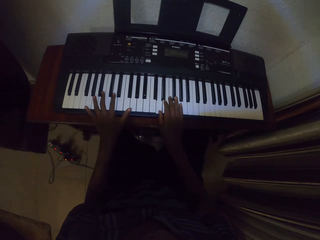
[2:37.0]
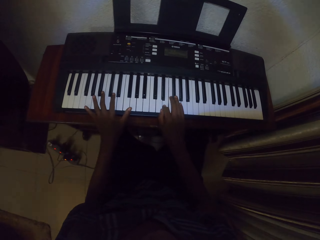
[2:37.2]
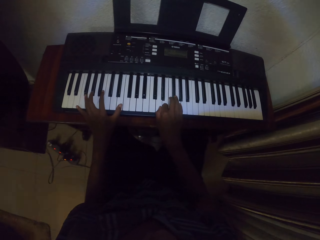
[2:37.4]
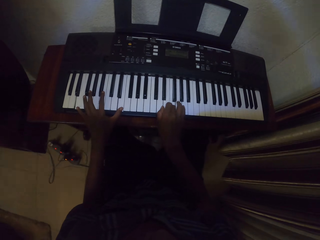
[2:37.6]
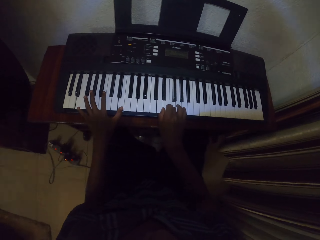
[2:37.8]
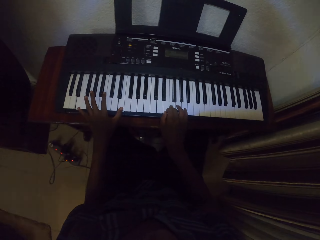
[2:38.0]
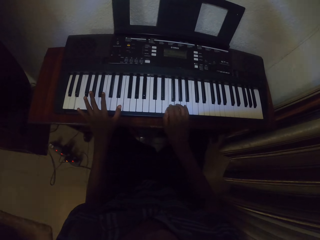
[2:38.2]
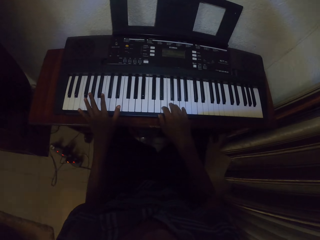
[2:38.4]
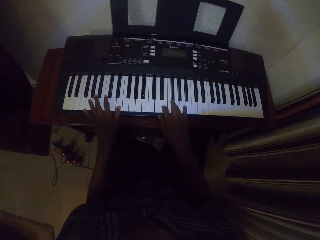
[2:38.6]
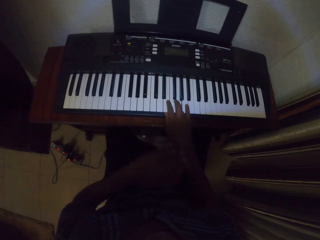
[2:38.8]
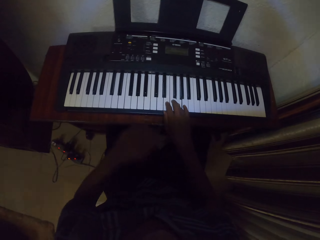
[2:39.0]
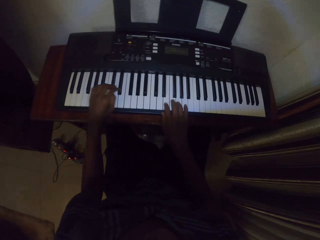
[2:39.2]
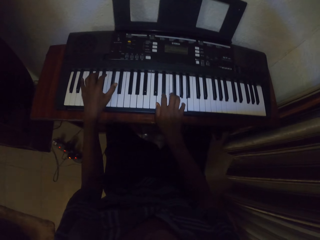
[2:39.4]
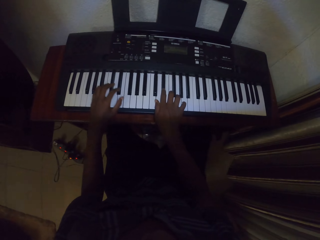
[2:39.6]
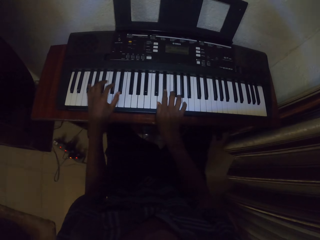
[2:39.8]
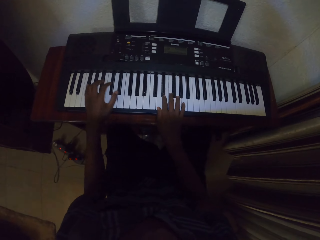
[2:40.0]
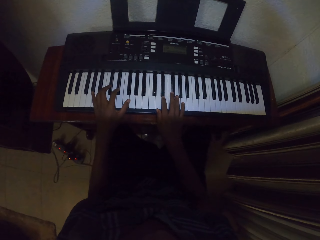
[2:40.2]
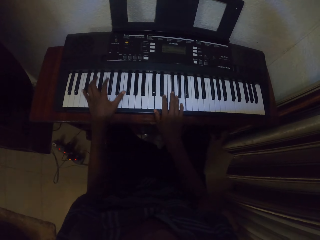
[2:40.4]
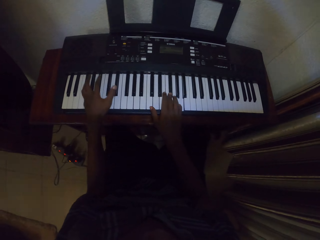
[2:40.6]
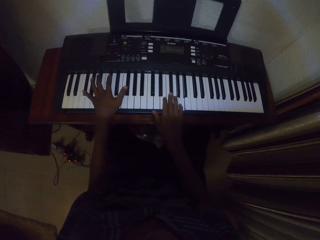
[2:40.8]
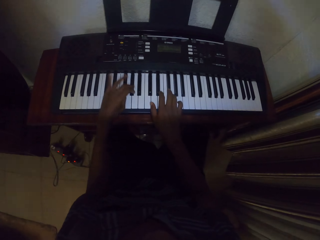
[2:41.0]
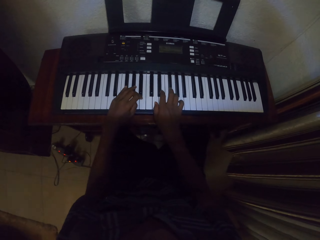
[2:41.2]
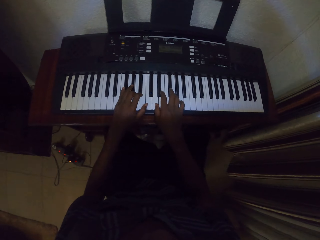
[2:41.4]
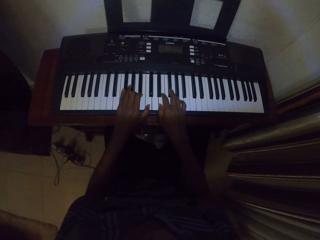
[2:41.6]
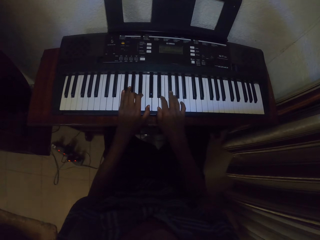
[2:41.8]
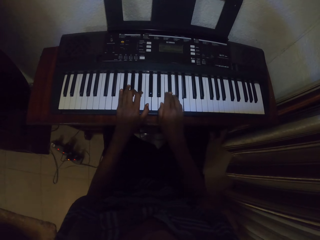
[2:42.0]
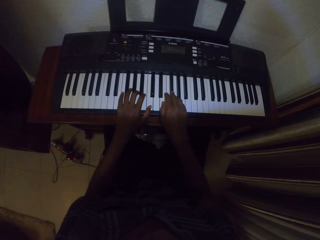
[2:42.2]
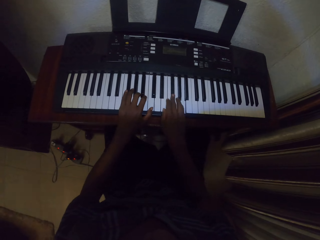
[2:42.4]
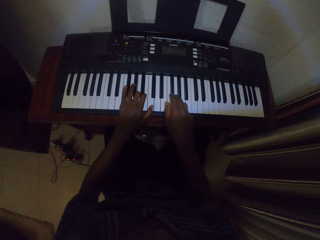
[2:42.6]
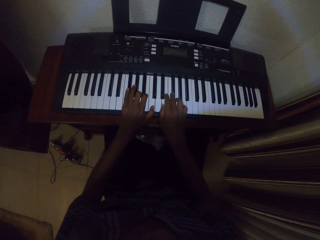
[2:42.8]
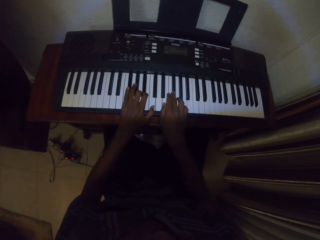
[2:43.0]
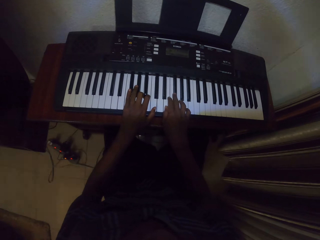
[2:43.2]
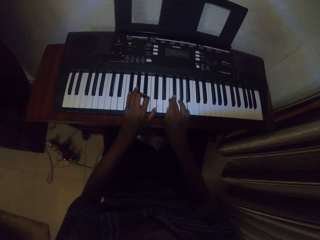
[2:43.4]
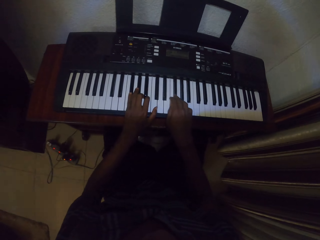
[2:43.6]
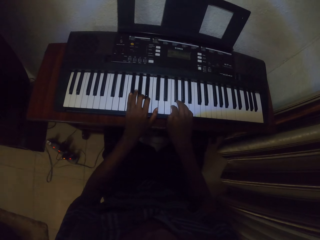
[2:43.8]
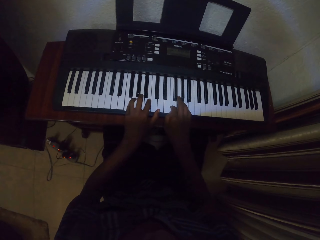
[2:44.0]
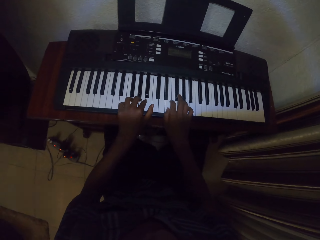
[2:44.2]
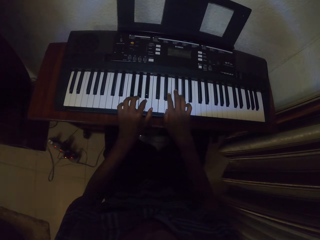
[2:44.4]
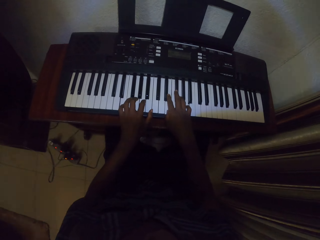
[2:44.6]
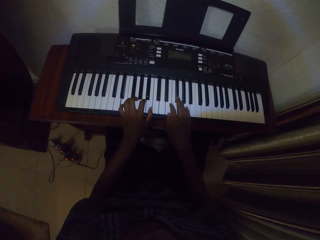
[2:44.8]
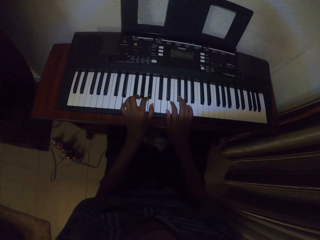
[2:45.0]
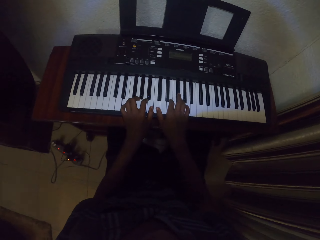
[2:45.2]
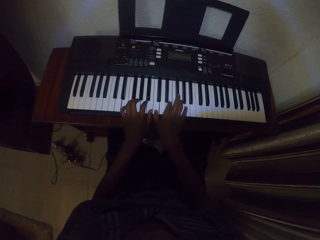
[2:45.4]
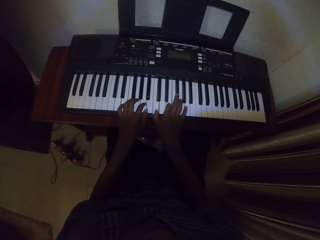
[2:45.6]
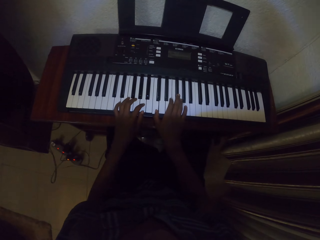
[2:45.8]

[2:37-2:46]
The camera wearer touches his nose. He plays a piano inside the house.

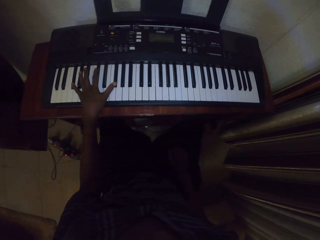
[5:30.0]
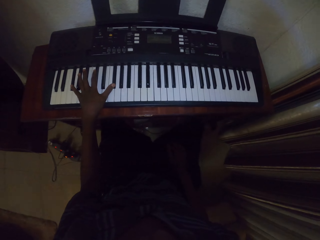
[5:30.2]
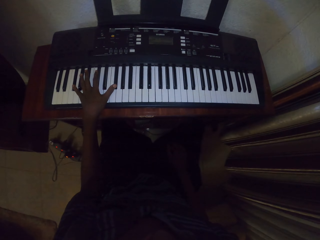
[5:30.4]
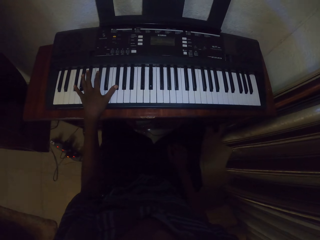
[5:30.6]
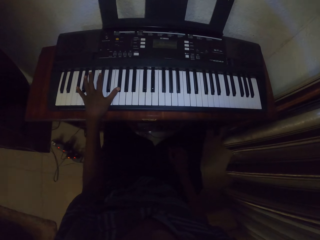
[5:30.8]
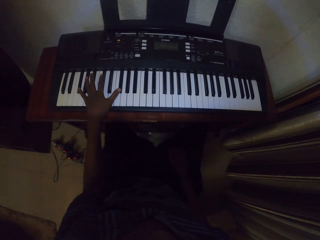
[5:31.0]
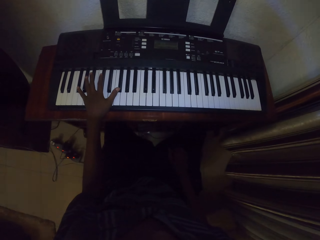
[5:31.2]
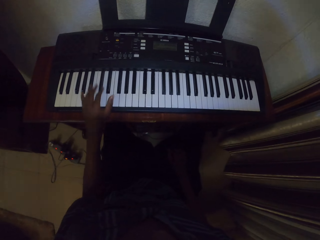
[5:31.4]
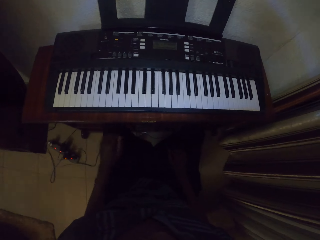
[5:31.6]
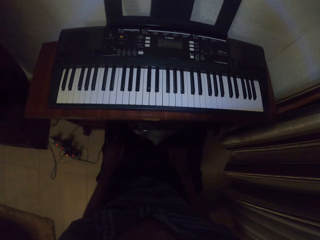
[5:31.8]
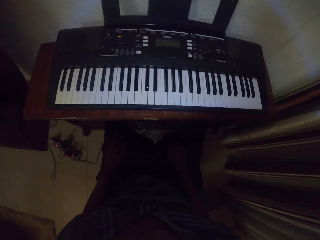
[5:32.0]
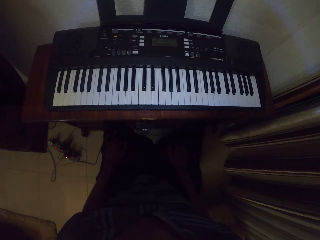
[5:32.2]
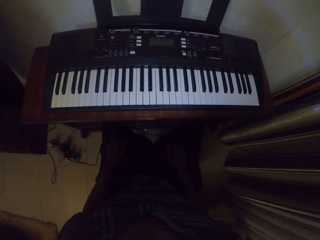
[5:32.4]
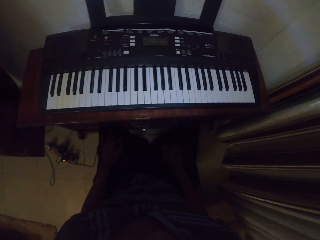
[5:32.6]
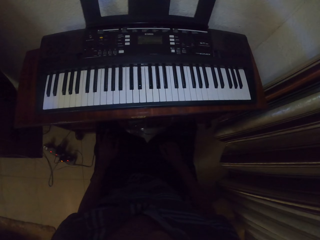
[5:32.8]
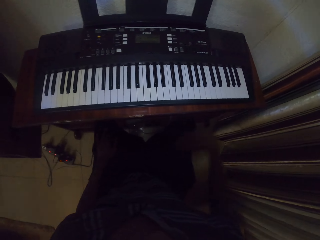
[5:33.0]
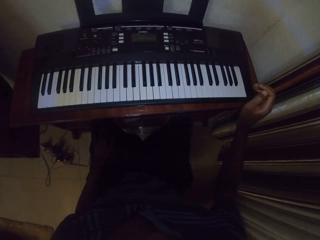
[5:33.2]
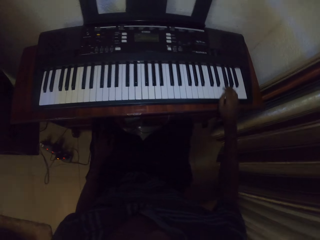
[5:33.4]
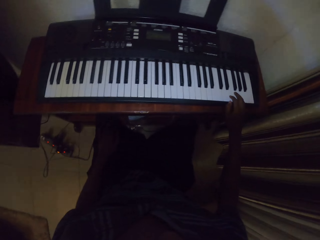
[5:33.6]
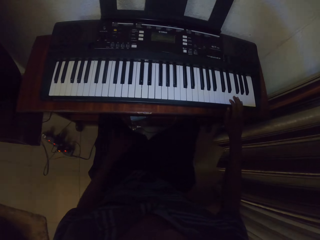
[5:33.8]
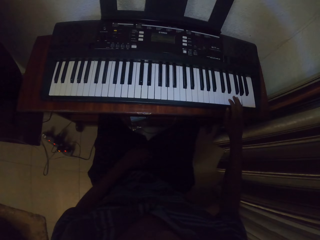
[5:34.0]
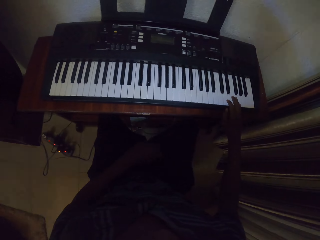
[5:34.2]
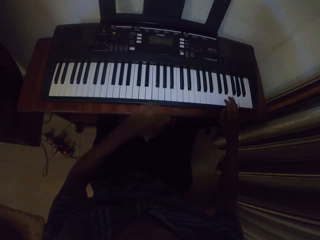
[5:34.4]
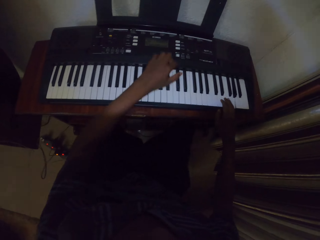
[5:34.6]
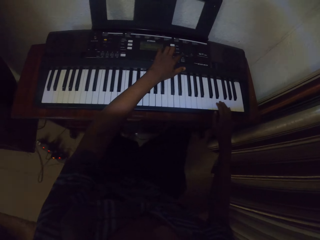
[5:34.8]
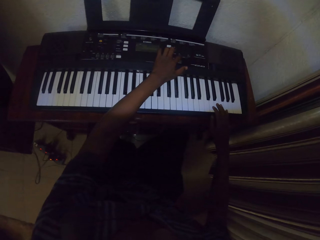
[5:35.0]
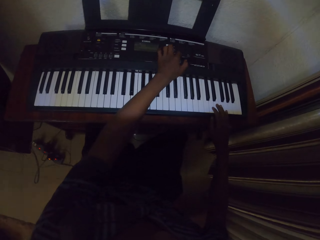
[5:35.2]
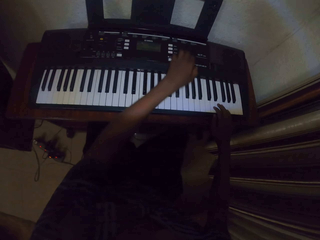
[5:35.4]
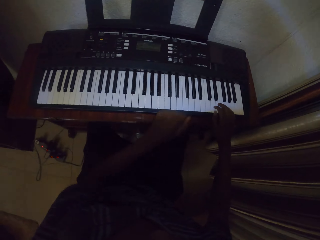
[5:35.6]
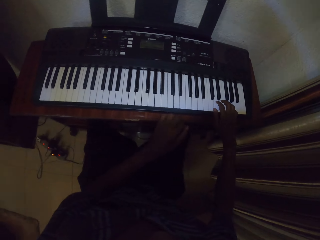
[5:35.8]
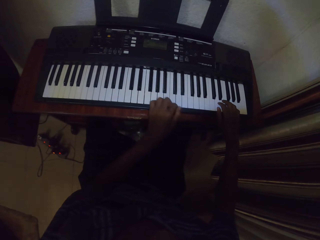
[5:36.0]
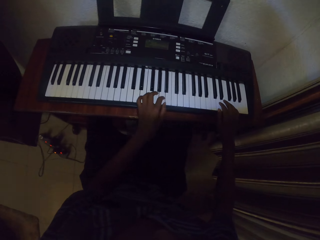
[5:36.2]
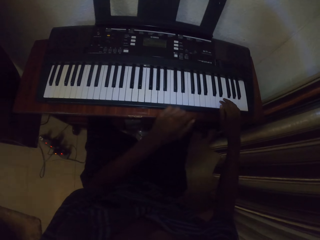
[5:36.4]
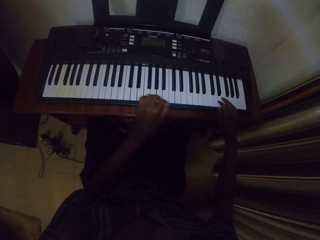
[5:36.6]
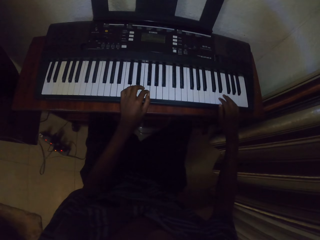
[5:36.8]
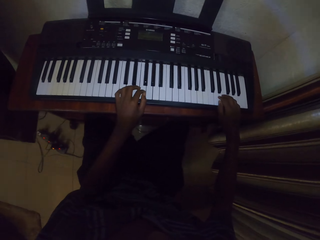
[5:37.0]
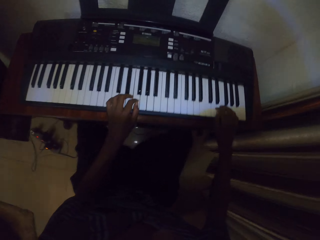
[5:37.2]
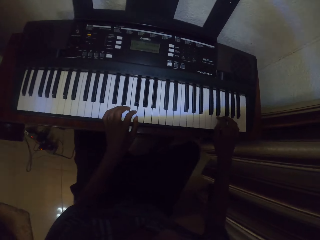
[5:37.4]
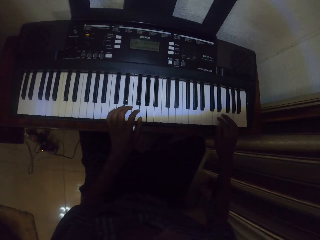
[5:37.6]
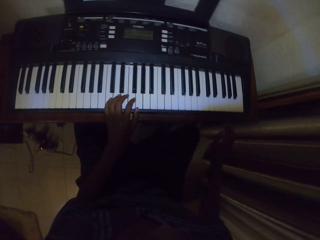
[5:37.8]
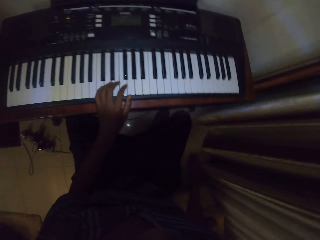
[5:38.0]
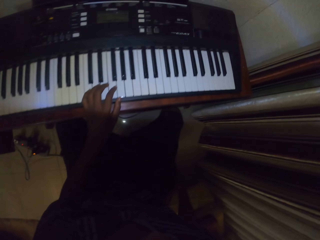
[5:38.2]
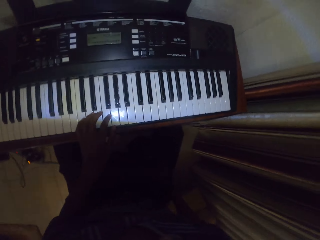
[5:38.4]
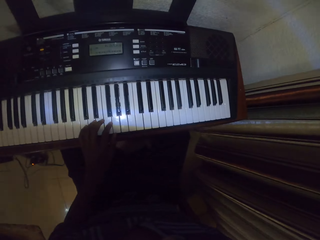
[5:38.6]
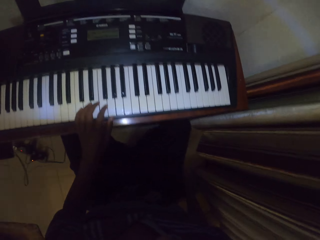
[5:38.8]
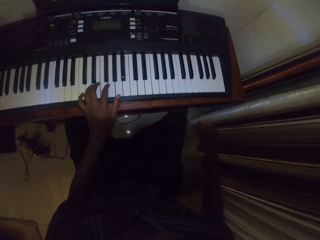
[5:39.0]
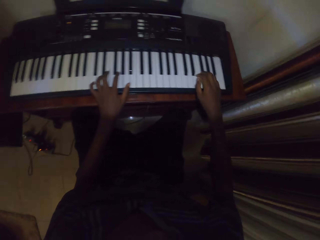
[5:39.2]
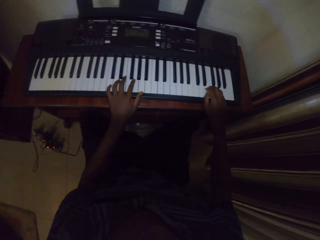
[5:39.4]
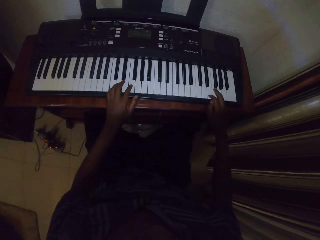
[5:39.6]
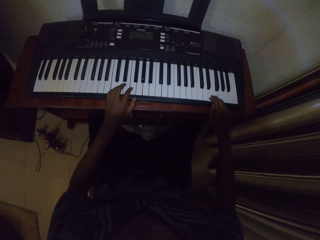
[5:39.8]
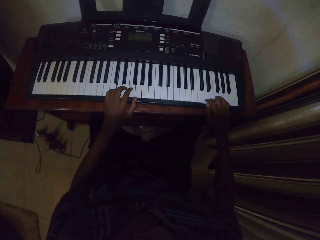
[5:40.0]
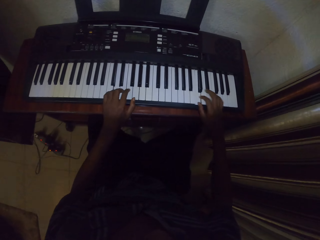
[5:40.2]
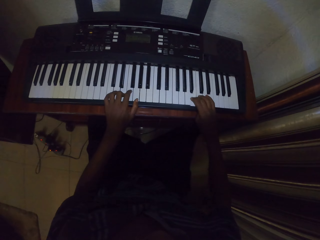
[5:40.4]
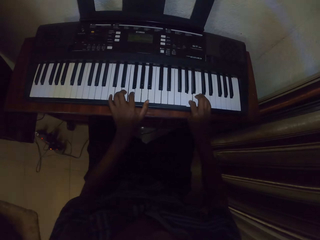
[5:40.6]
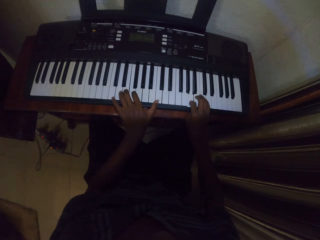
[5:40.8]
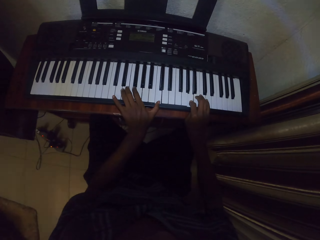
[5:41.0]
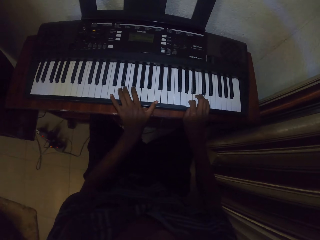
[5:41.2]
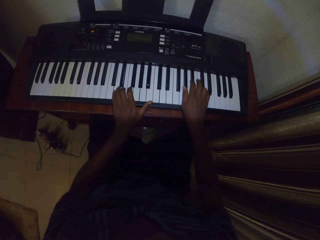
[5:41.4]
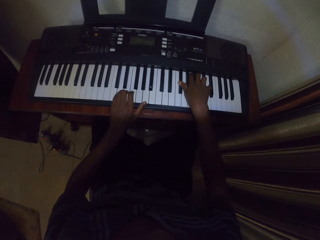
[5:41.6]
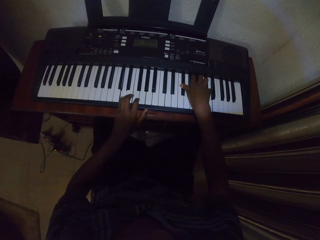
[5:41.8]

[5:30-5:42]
The camera wearer looks around. They put both hands on the lap. They play the piano. They press a button on the piano with the left hand. They stretch the right hand. They play the piano.
